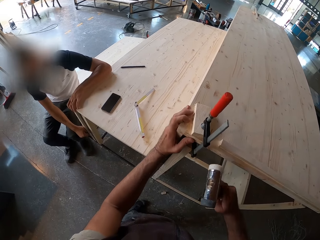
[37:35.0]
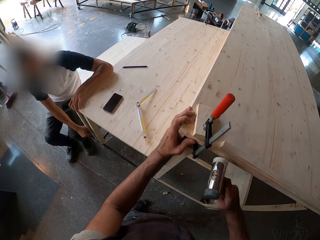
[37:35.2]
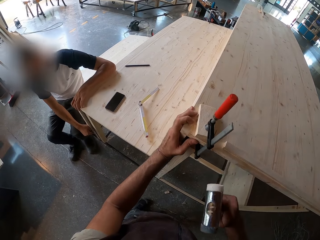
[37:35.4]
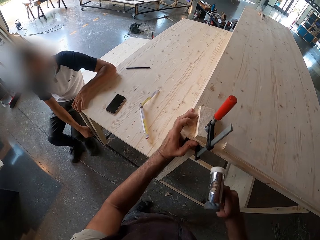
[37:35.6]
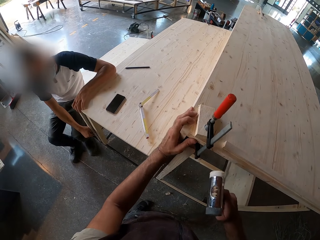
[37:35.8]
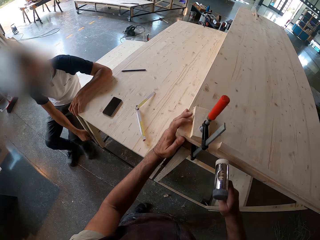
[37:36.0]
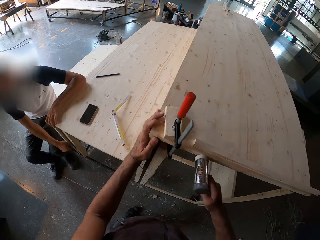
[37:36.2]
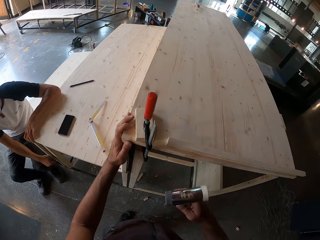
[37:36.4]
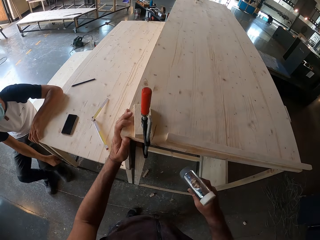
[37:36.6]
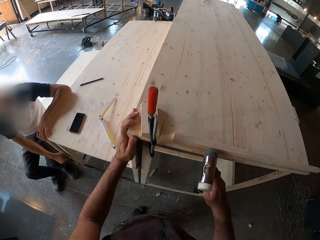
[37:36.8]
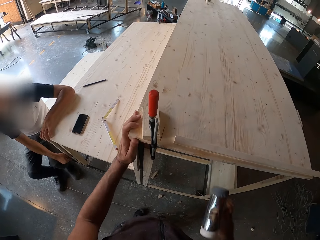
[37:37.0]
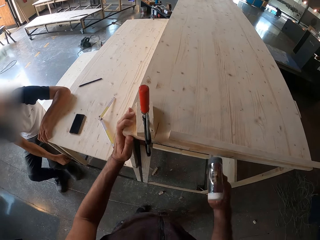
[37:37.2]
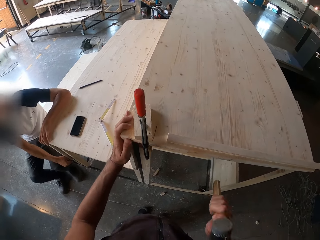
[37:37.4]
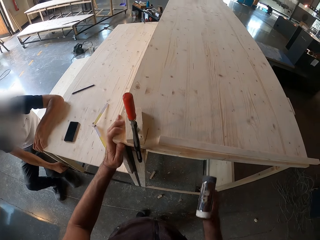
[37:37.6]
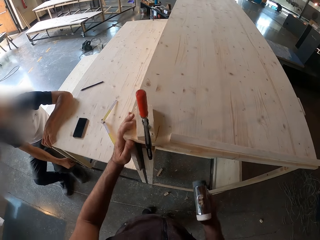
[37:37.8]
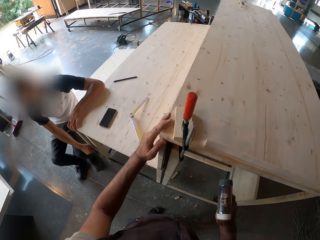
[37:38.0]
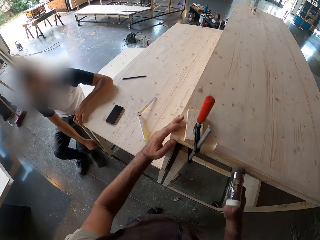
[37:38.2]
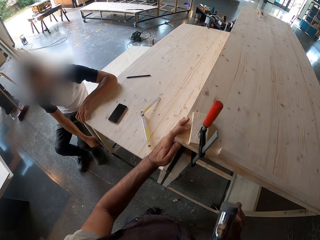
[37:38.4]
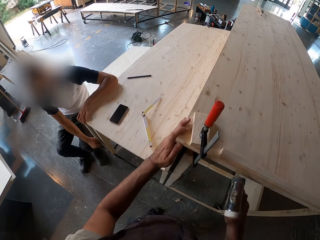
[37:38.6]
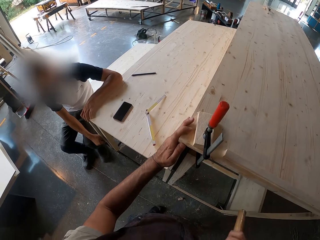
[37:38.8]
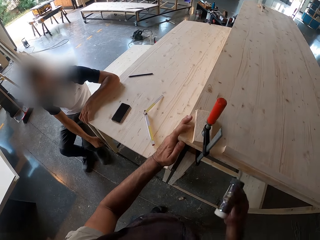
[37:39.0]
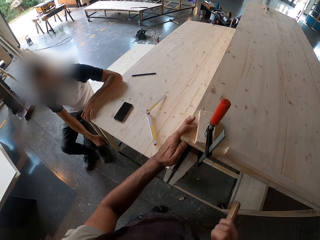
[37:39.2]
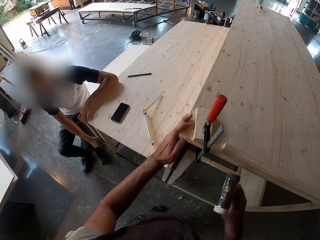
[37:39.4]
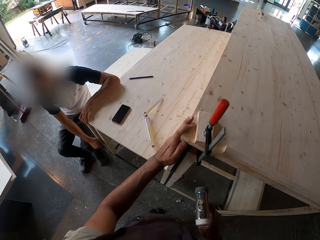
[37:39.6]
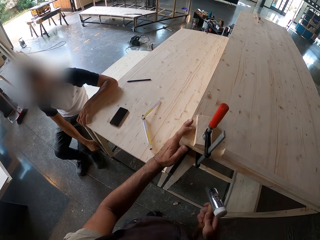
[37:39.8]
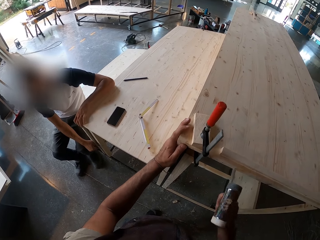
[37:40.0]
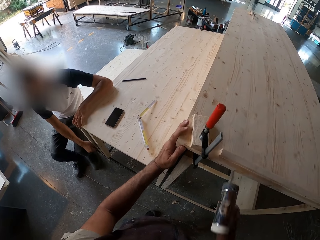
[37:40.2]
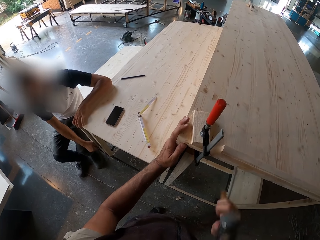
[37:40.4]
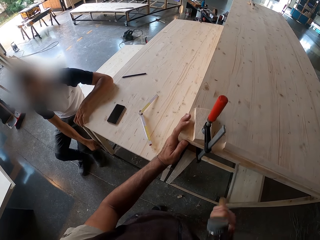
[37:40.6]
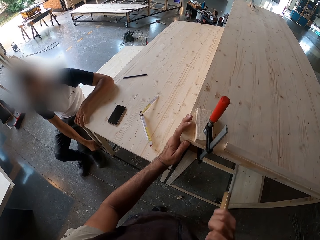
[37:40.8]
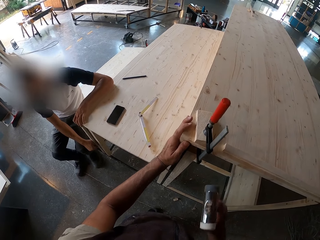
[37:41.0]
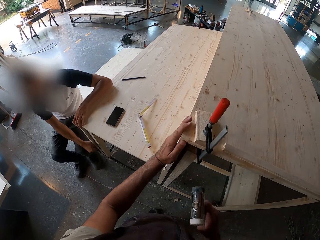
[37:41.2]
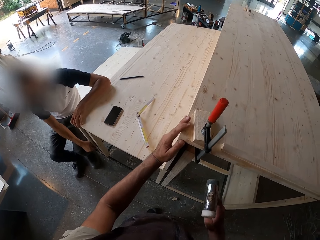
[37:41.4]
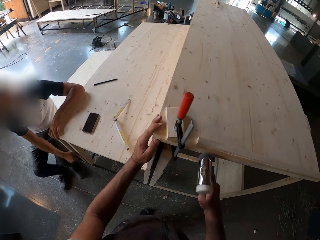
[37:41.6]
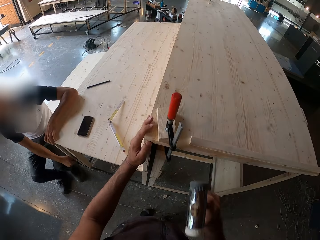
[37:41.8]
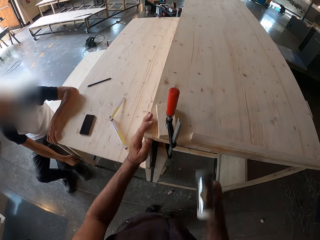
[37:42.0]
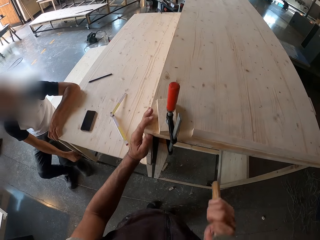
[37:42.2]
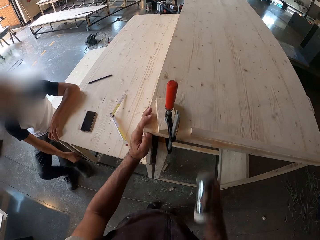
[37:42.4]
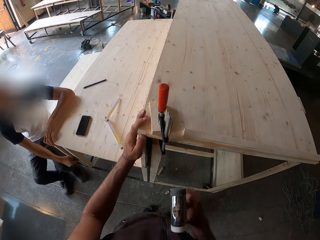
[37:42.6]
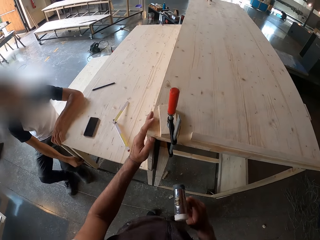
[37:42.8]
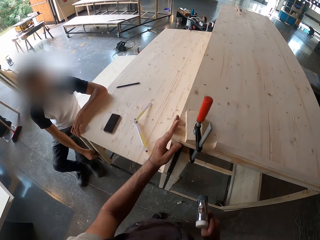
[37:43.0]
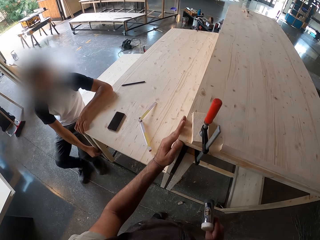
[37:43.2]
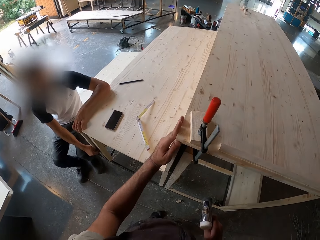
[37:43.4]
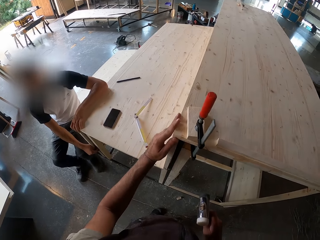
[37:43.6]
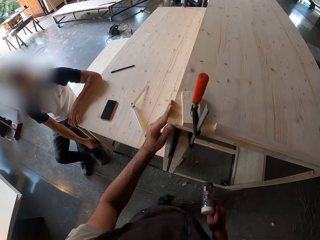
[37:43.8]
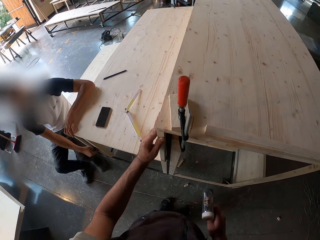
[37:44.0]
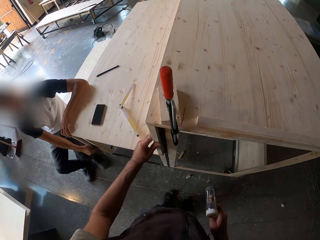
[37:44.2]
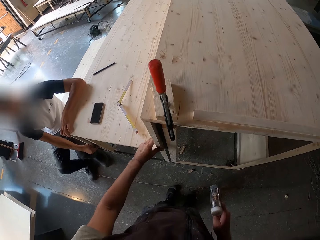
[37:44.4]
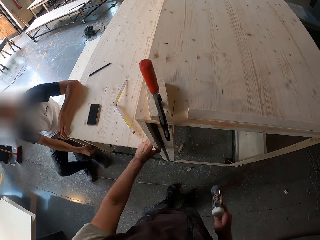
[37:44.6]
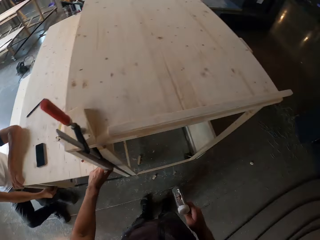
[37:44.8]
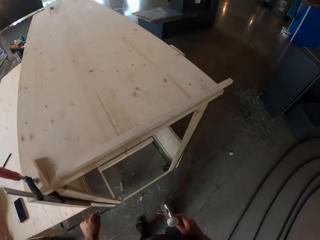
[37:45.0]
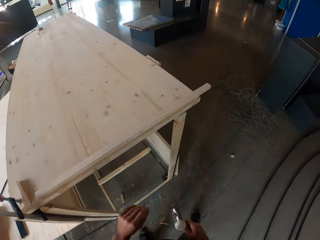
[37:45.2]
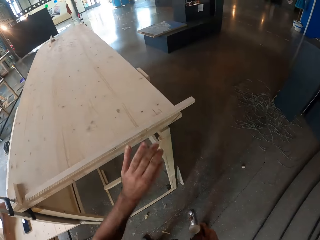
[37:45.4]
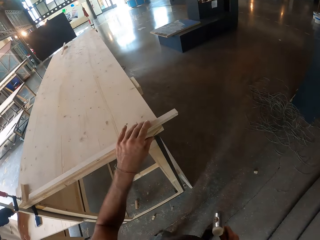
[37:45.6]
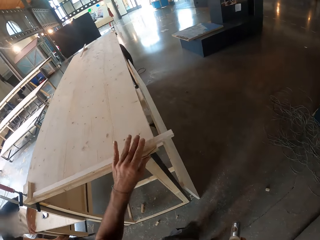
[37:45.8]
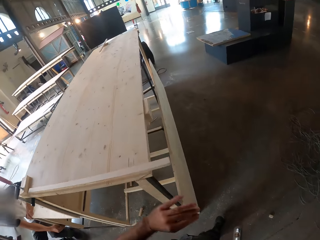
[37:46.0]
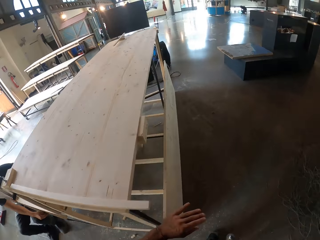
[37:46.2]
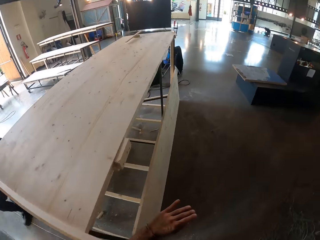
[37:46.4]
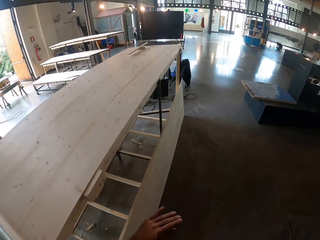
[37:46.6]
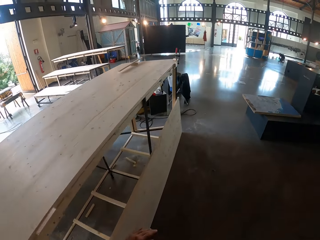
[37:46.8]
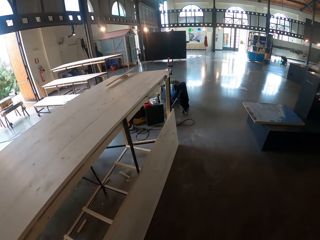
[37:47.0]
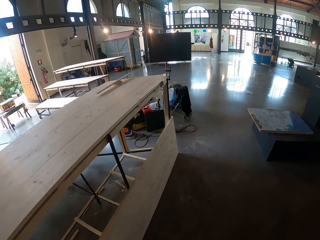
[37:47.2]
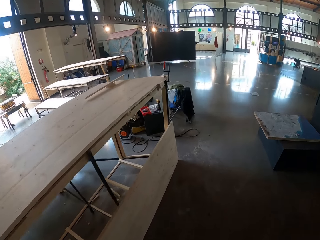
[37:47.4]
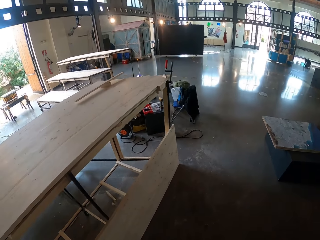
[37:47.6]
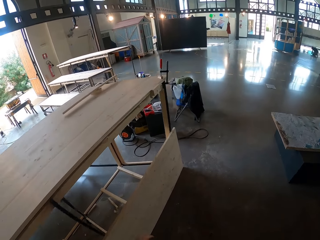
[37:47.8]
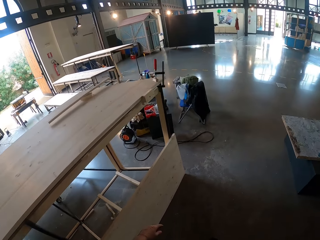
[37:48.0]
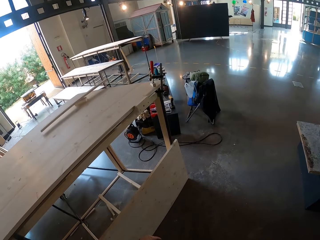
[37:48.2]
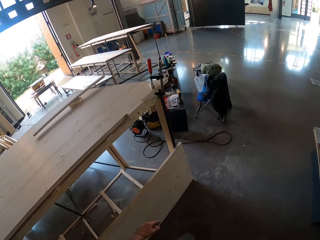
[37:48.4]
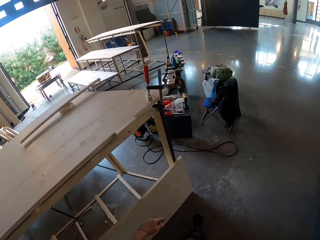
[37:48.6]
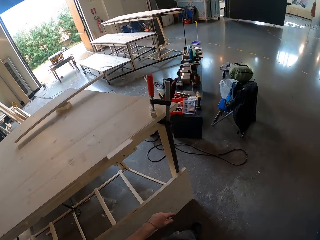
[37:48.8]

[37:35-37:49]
The camera wearer holds the wood with his left hand. He hits the wood using a hammer with his right hand. He turns the hammer upside down with his right hand. He removes his left hand from the wood. He touches the top plank on the frame structure with his left hand. He holds the wood with his left hand. He touches the wood with his left hand.

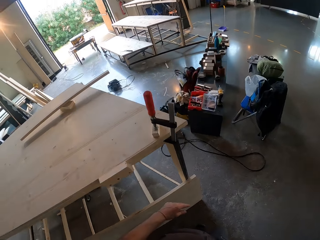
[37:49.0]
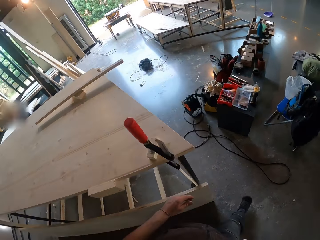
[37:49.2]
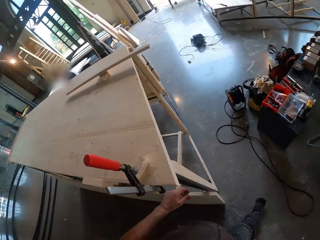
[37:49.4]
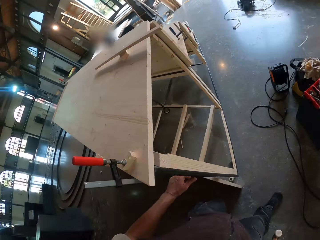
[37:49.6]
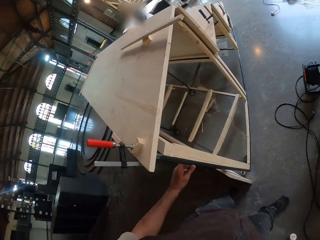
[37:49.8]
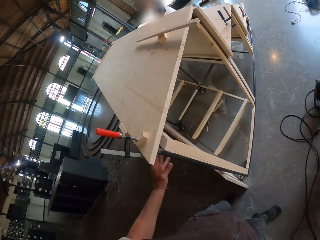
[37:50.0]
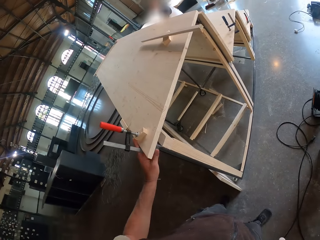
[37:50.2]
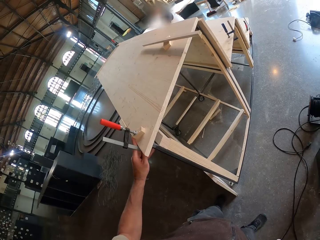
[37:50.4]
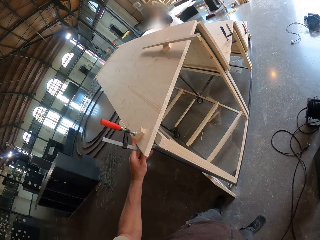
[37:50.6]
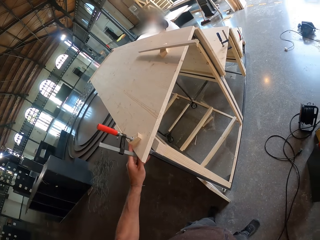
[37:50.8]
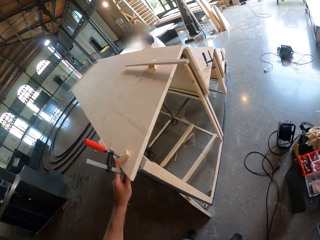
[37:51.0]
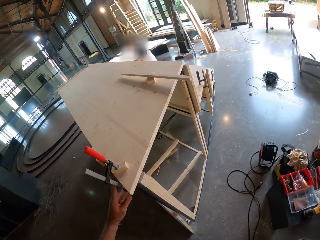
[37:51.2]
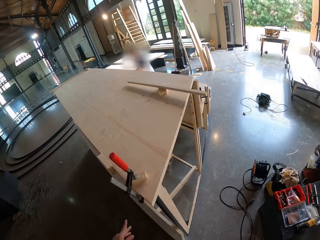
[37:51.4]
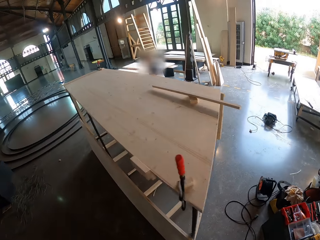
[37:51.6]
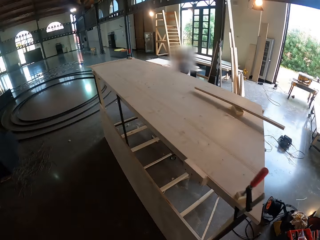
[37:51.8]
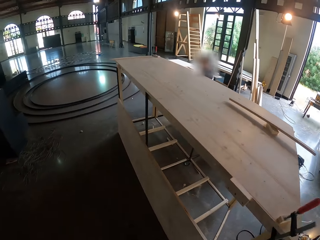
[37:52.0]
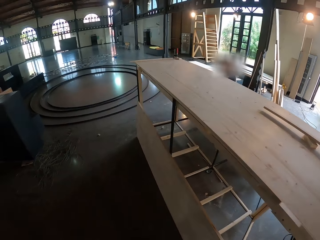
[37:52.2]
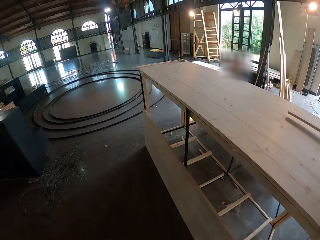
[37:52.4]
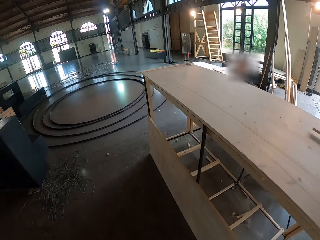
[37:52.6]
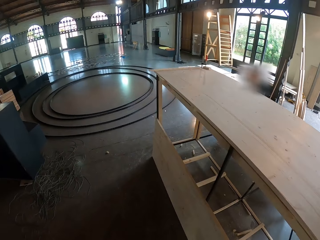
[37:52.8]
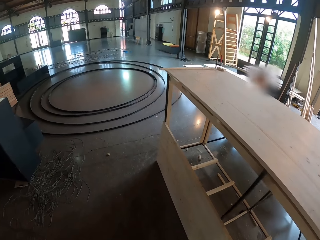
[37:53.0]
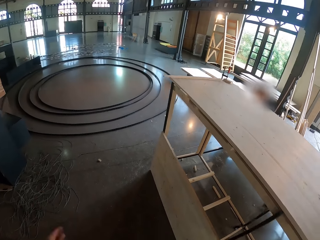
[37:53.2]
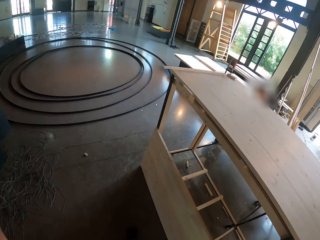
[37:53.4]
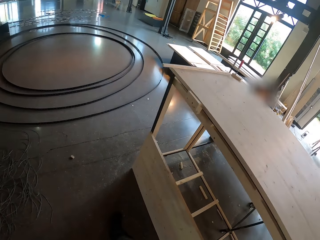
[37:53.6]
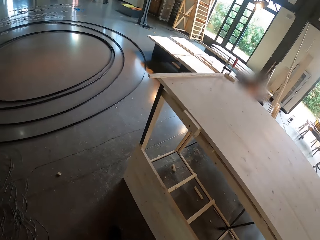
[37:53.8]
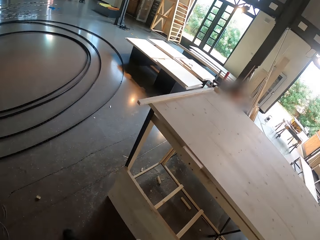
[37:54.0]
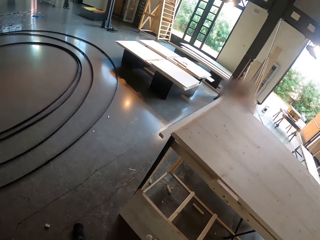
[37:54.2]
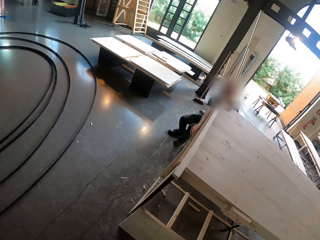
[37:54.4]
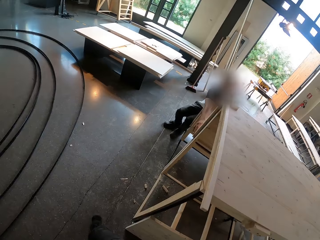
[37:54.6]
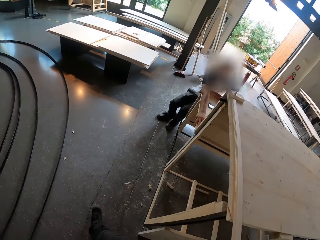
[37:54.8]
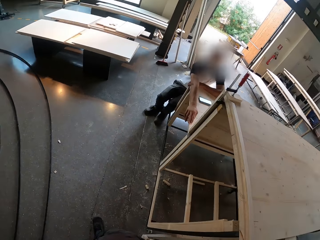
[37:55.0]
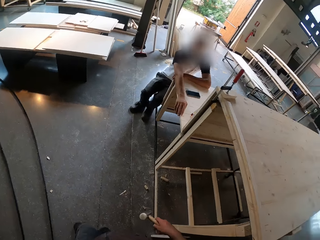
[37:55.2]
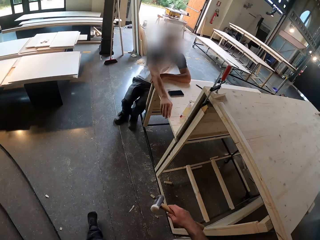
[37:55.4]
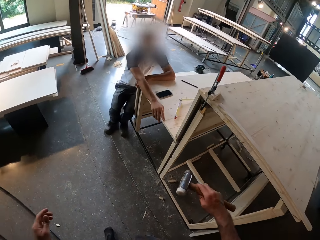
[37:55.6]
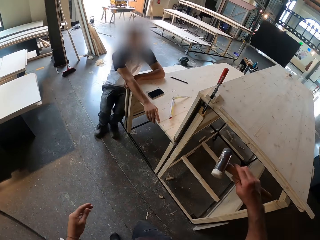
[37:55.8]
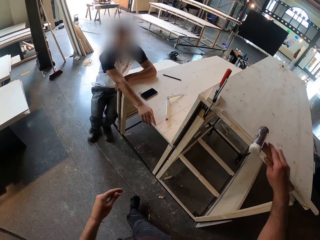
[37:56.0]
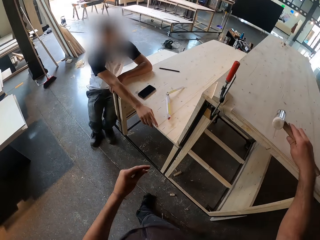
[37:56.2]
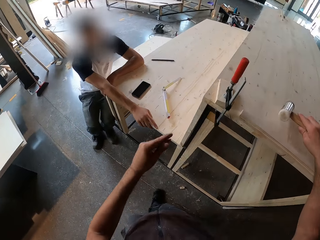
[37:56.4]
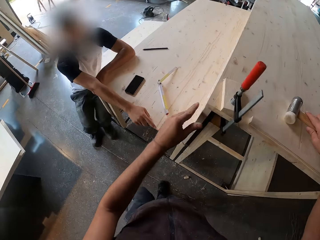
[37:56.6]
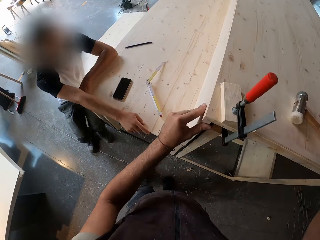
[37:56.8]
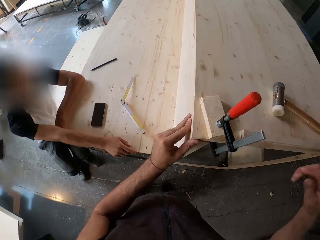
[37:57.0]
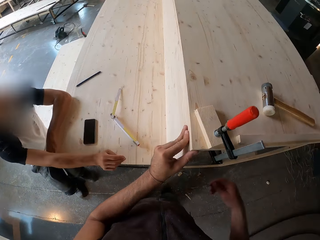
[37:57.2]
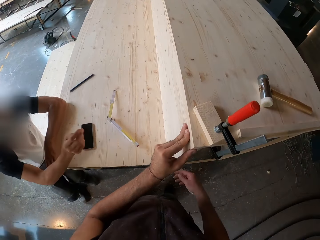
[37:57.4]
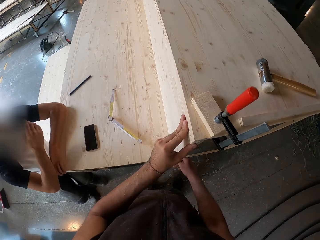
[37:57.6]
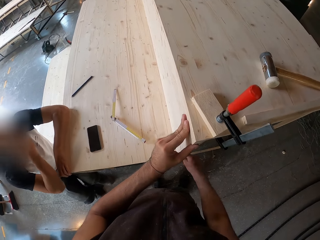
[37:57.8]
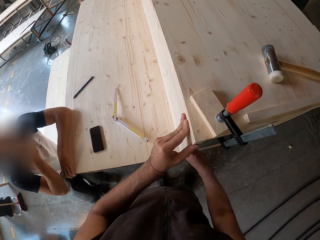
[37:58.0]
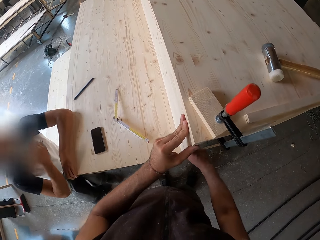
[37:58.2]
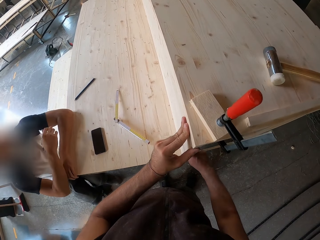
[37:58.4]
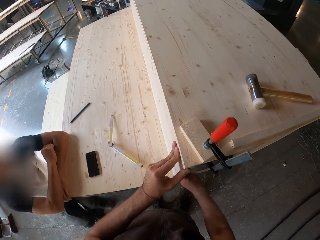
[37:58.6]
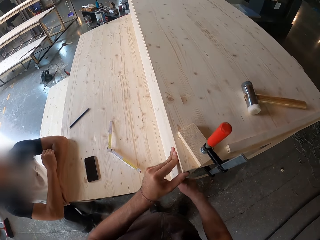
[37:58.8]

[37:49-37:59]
The camera wearer walks to the other side of the wooden stair. He touches the top plank on the frame structure with his left hand. He holds the corner of the wooden stair with his left hand. He walks back to the other side. He places the hammer in his right hand on the top plank on the frame structure. He places his left hand on the plank on the frame structure. A man touches his face with his right hand. The camera wearer touches the middle plank on the frame structure with his hands. The man puts his right hand to his mouth.
